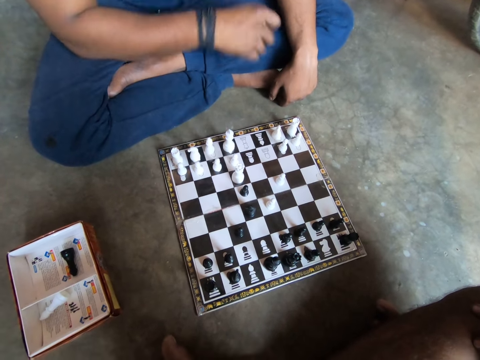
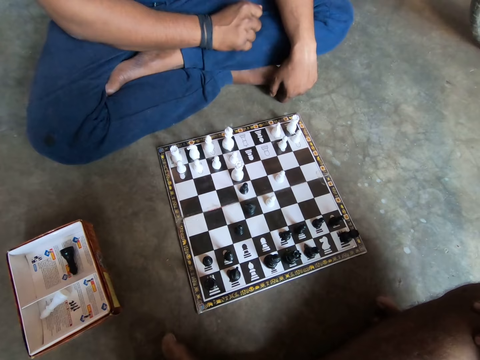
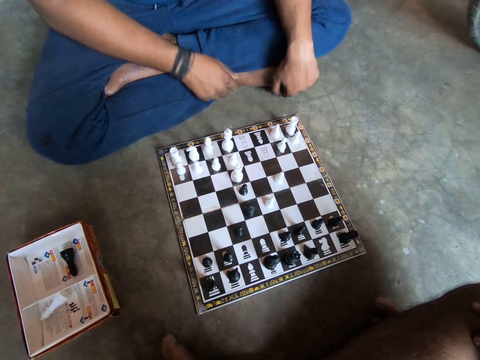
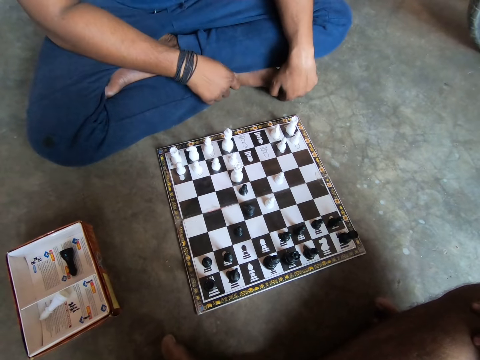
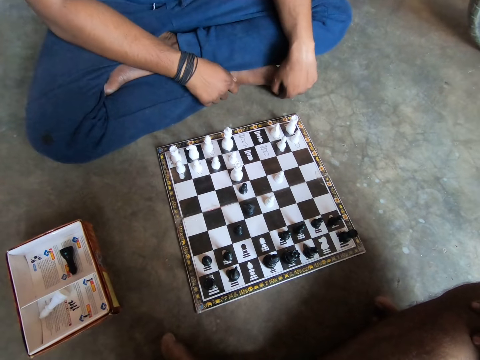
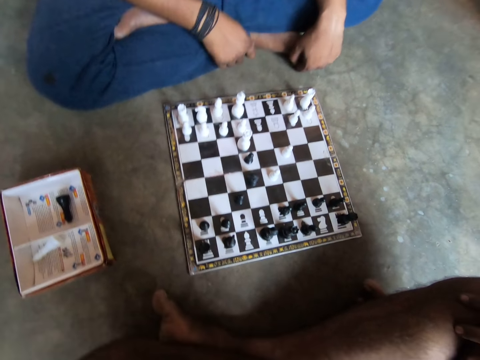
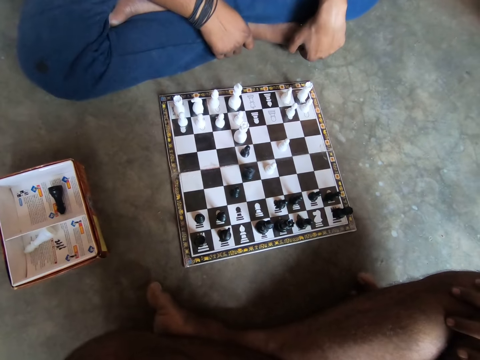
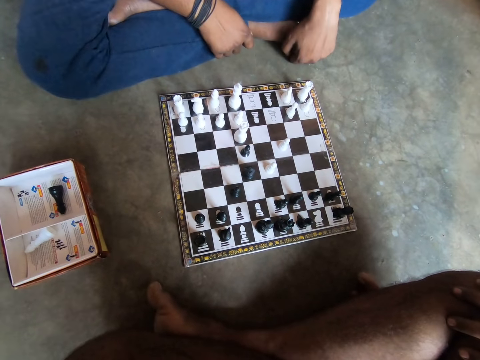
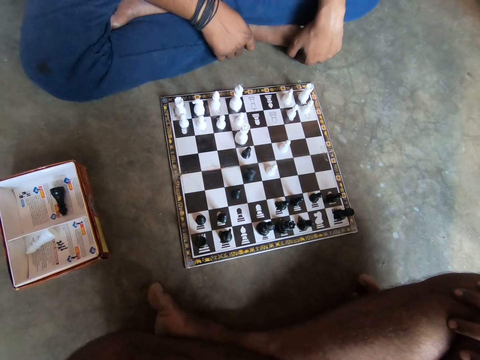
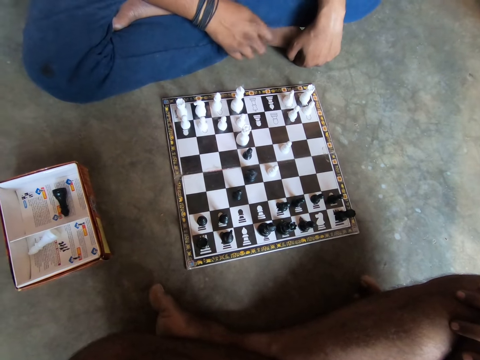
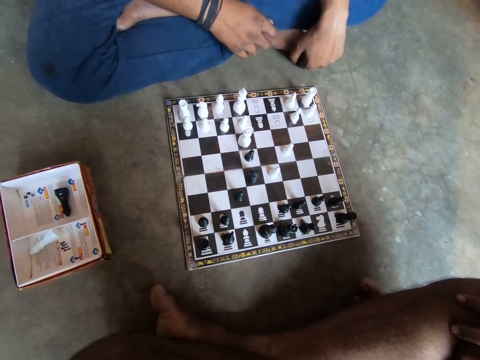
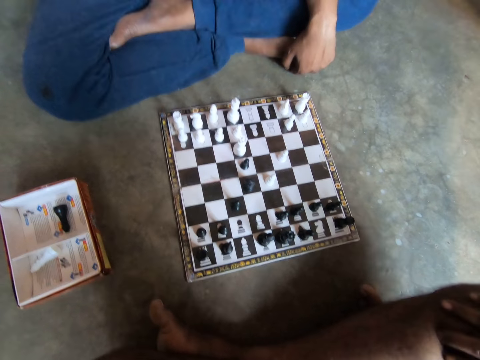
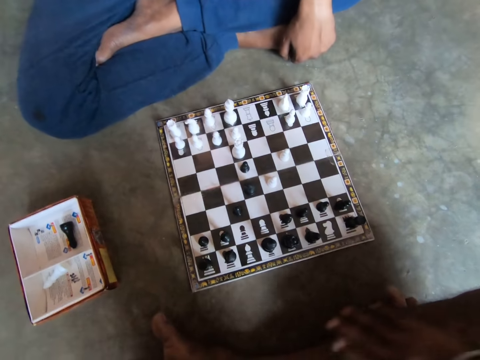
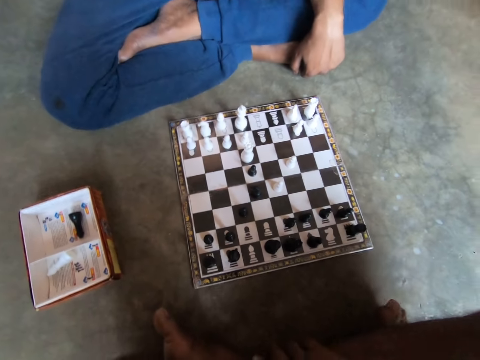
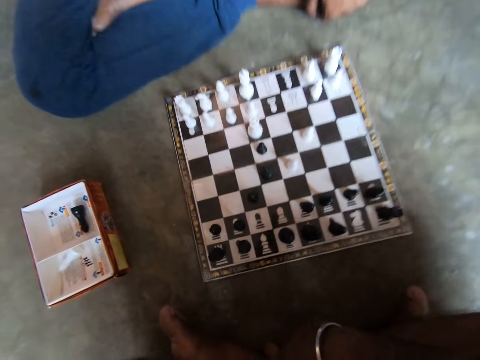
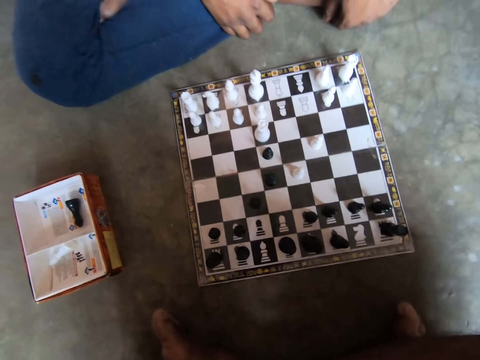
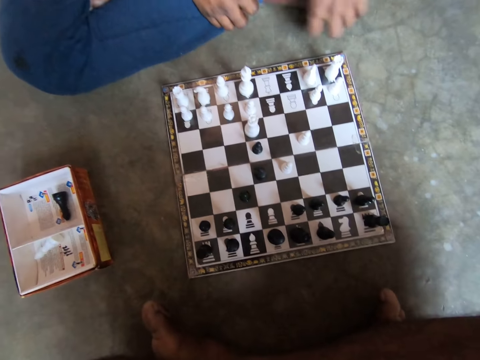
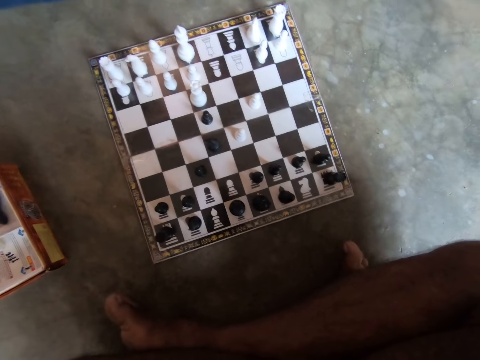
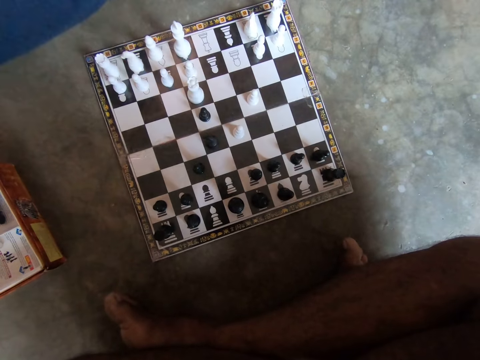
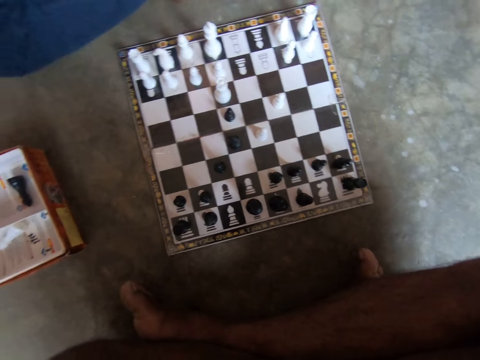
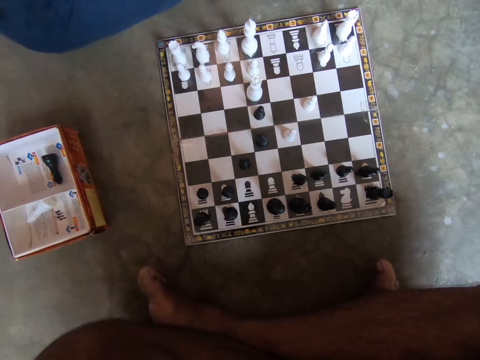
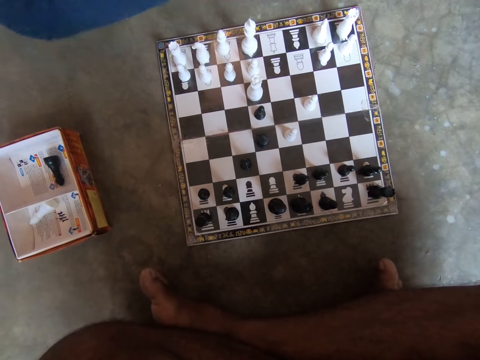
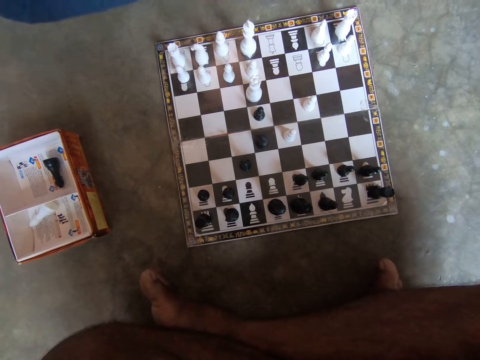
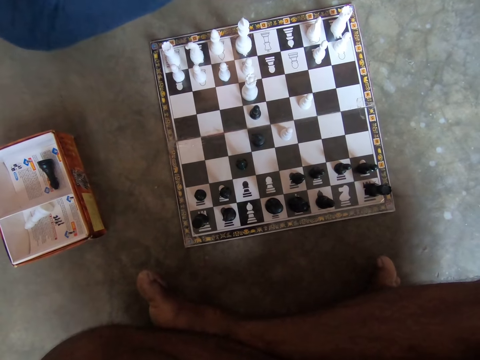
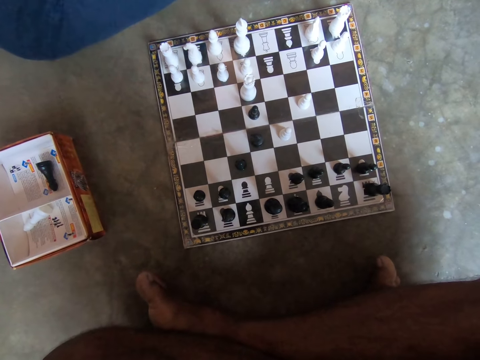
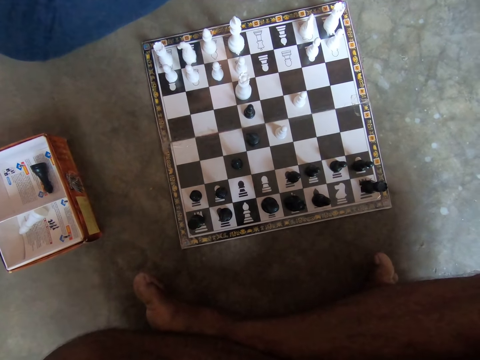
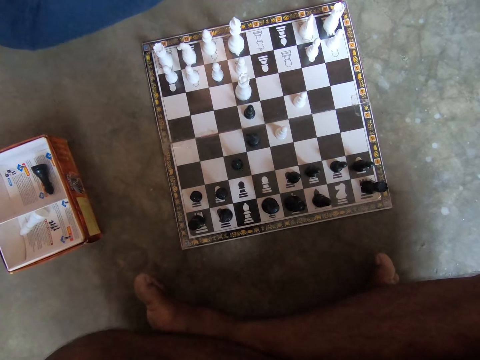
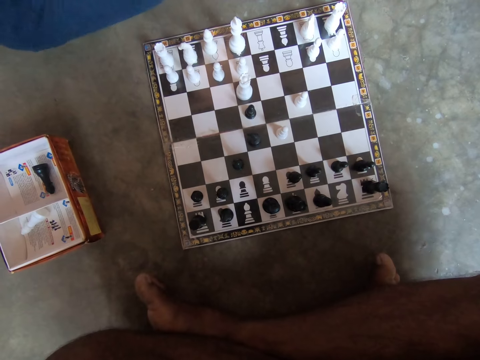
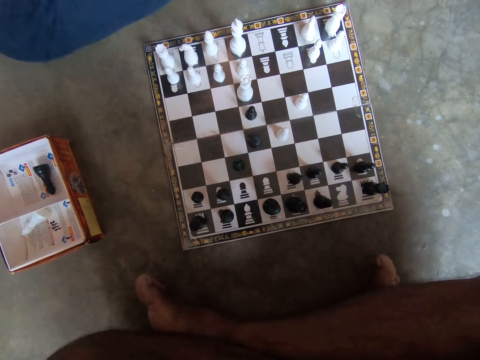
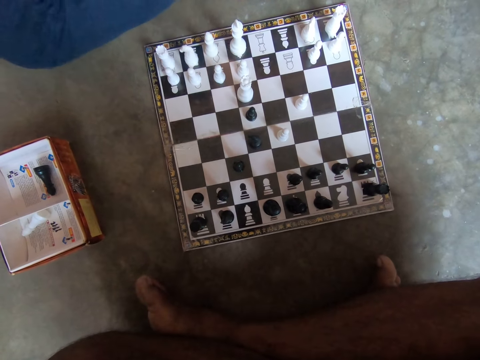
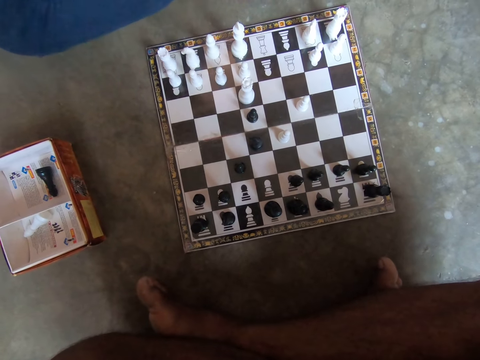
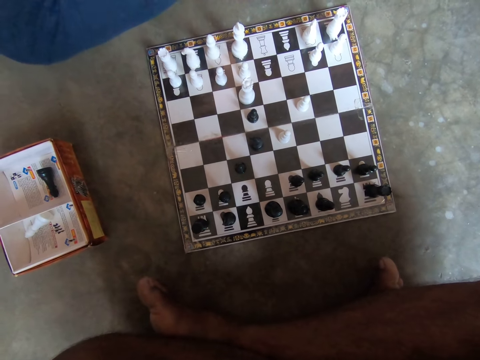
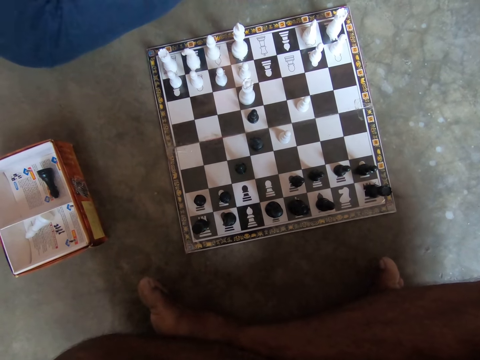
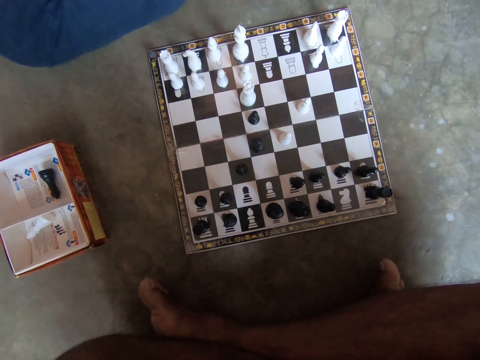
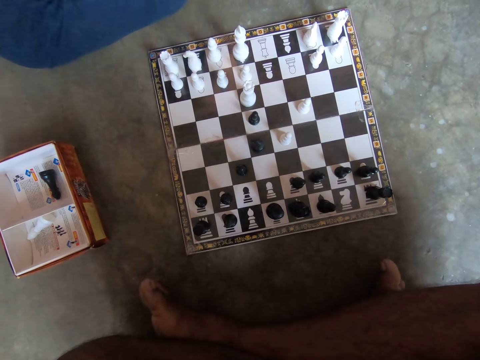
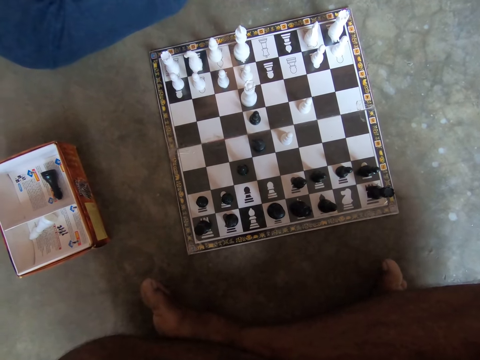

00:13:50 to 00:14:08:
A man puts his hands on the leg. The camera wearer looks at the chessboard. They talk to the man. They look at the chessboard.

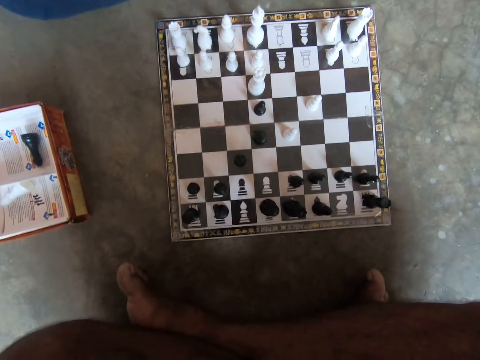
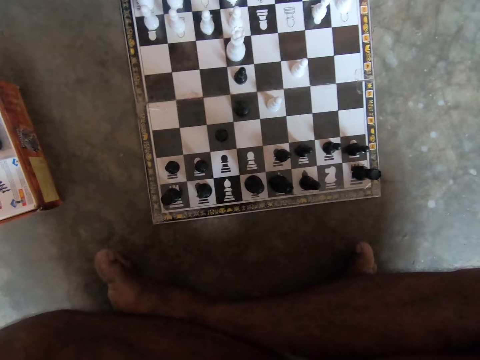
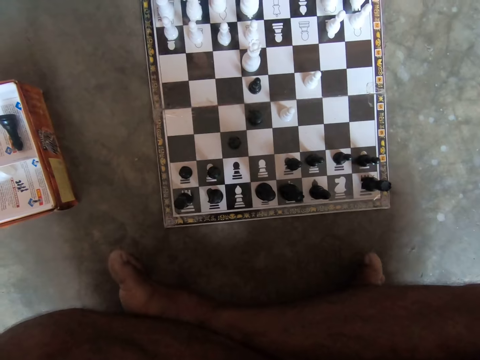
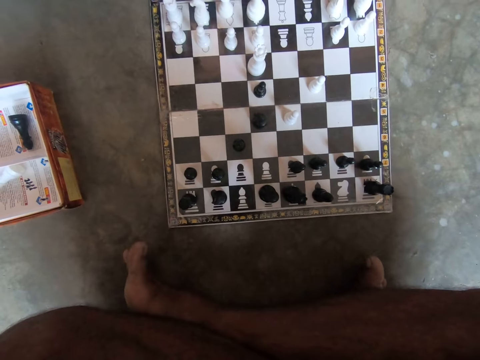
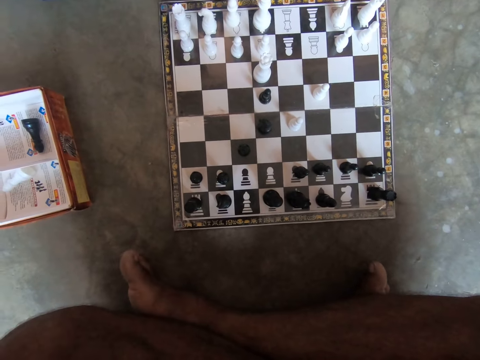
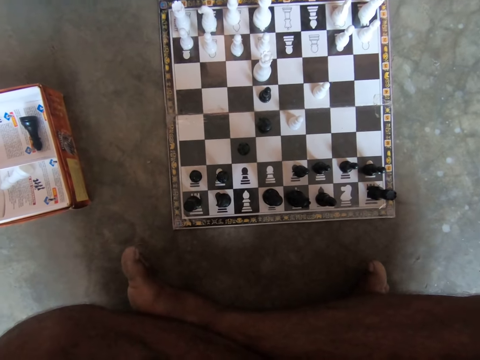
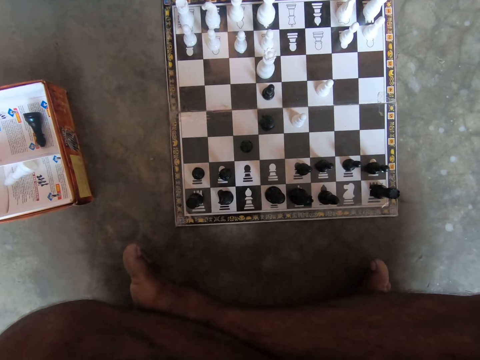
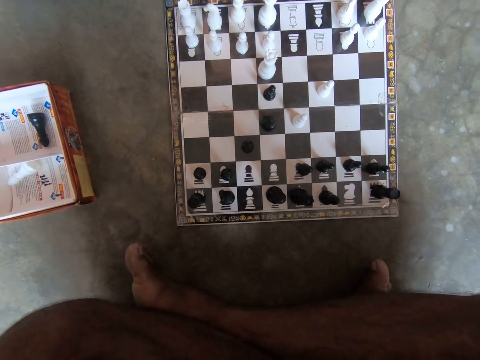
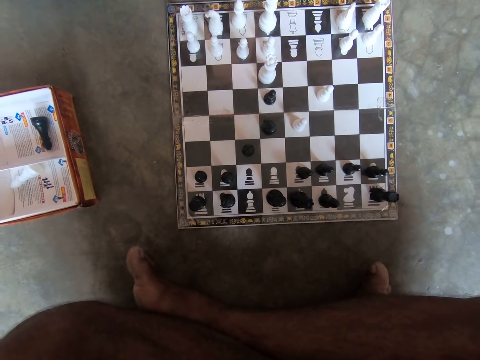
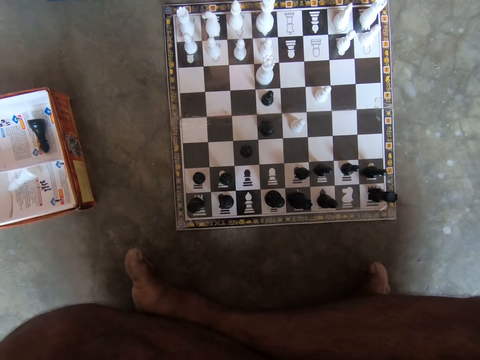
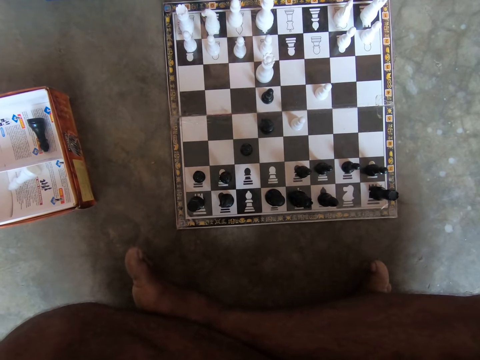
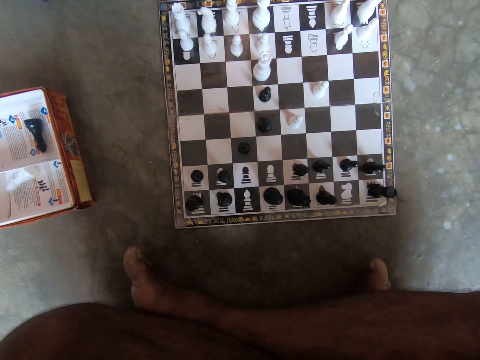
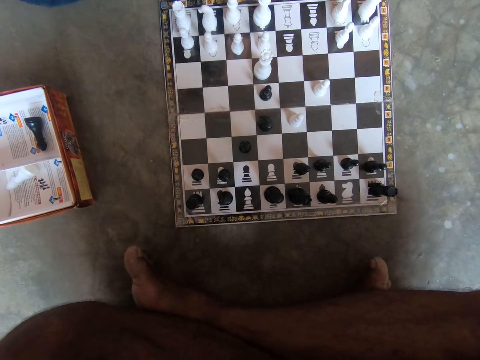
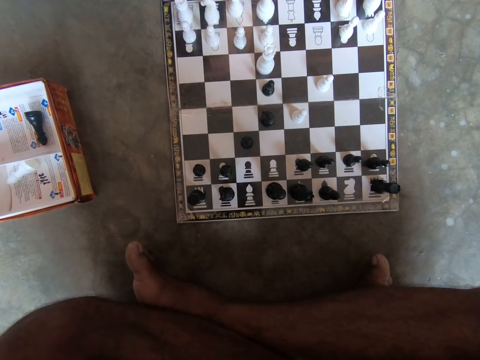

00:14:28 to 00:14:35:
The camera wearer twitches his right toe.

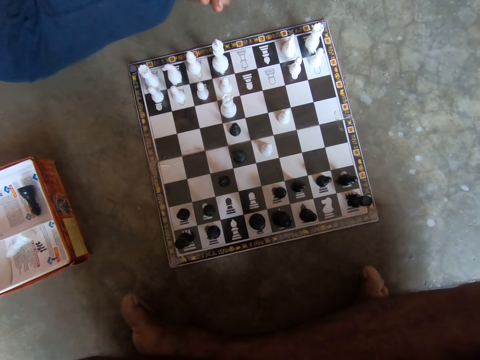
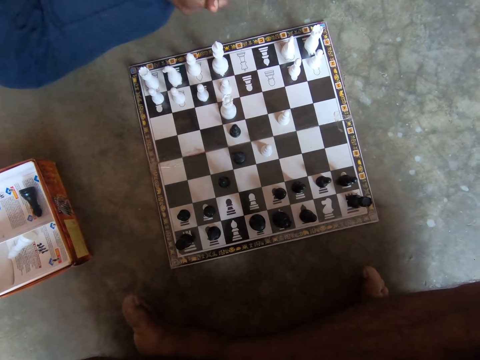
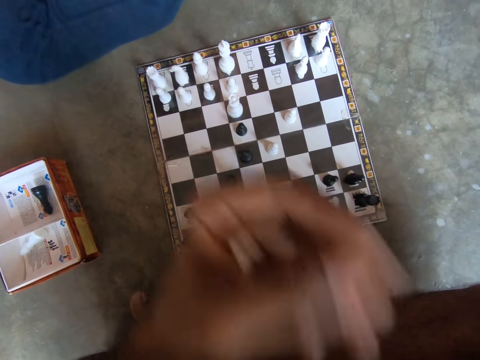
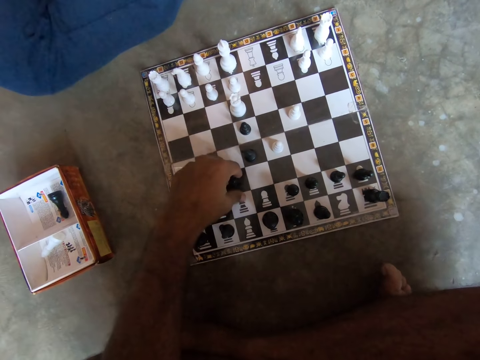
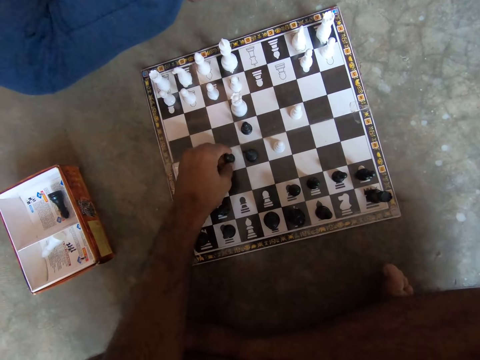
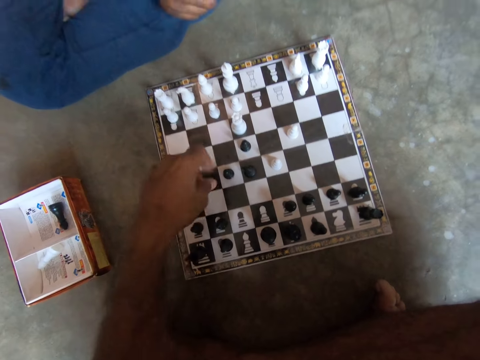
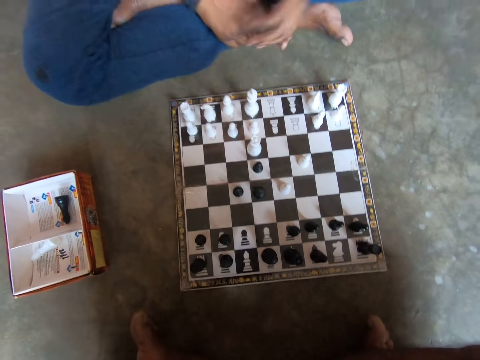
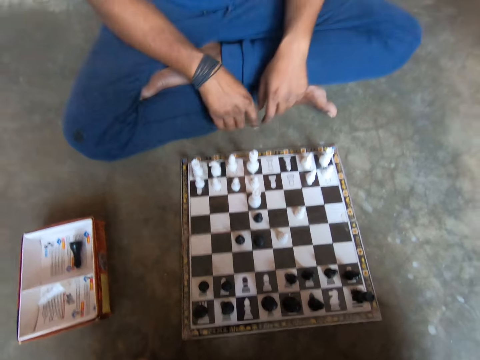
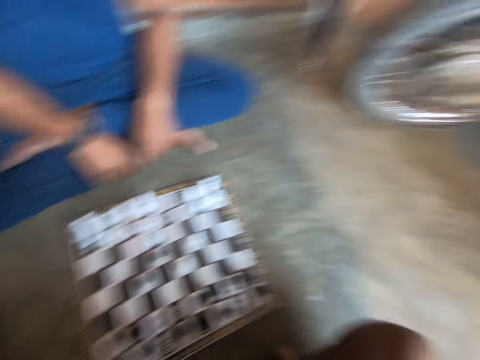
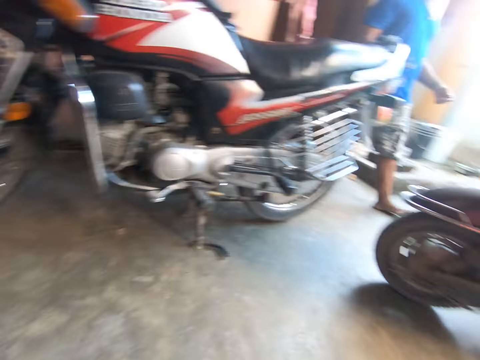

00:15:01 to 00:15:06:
The camera wearer plays a black chess piece on the chessboard with his left hand. He picks up the chess piece. A man talks to the camera wearer.
